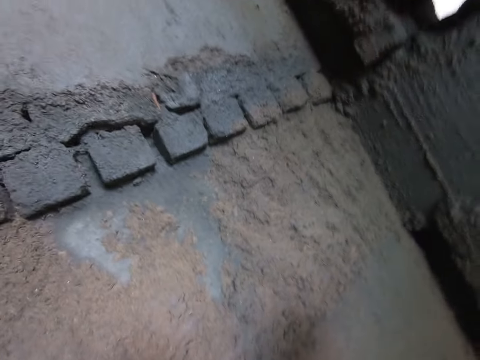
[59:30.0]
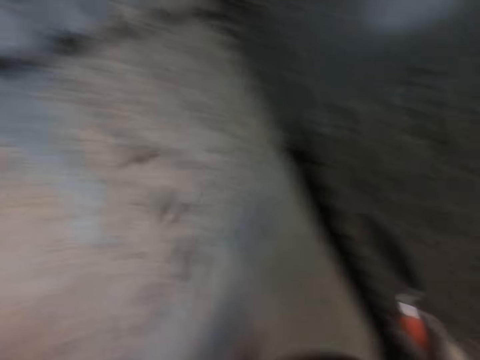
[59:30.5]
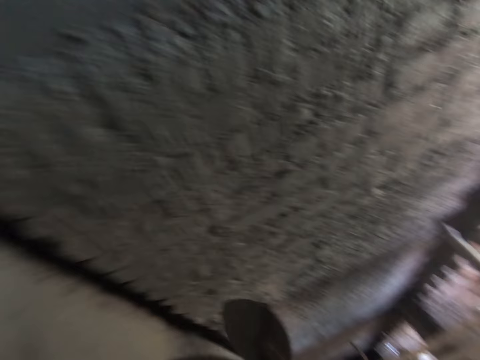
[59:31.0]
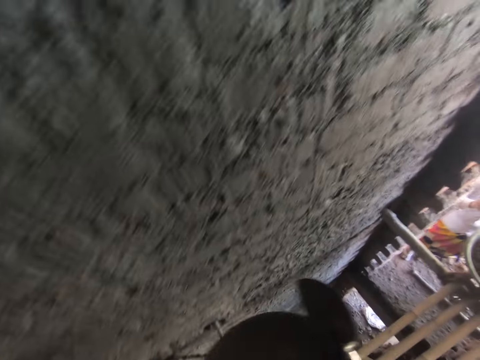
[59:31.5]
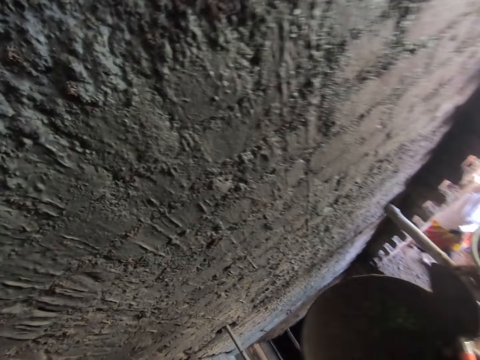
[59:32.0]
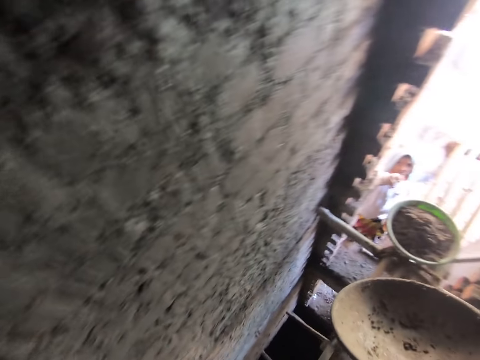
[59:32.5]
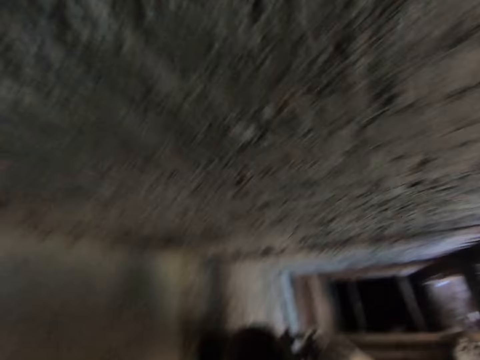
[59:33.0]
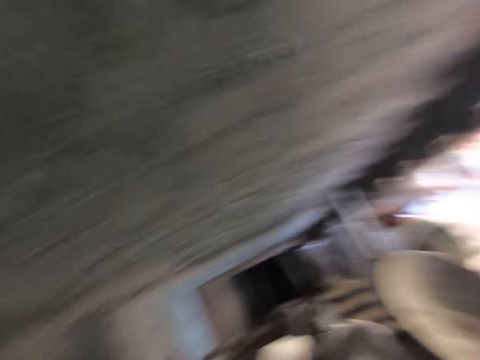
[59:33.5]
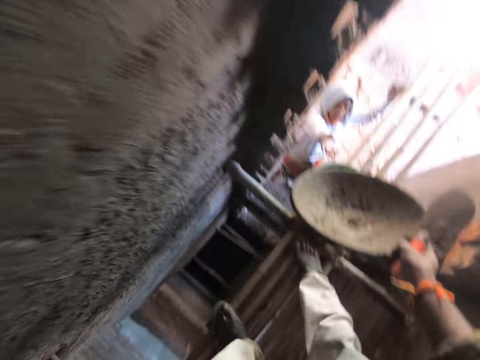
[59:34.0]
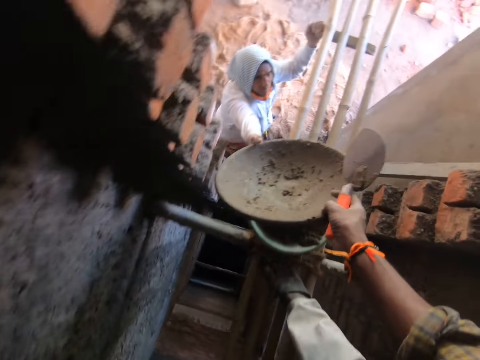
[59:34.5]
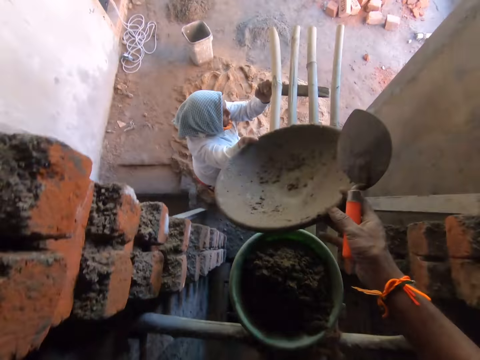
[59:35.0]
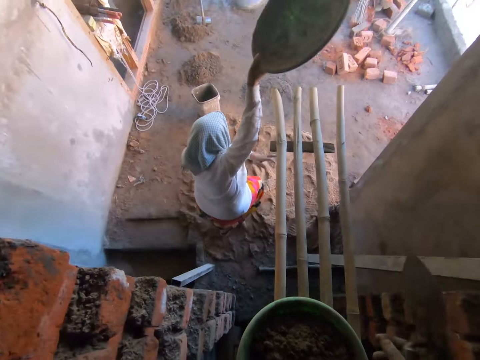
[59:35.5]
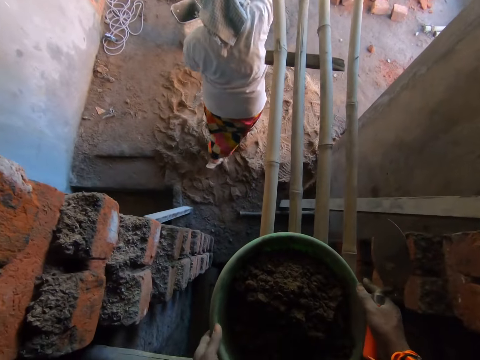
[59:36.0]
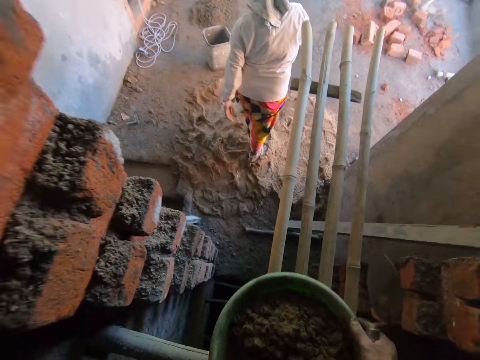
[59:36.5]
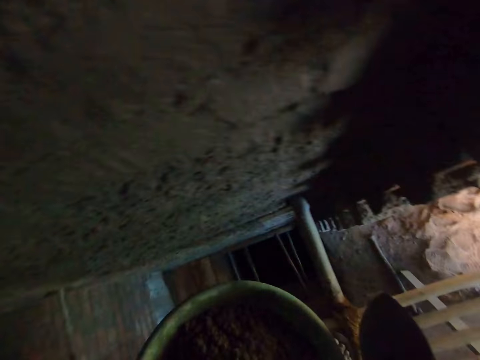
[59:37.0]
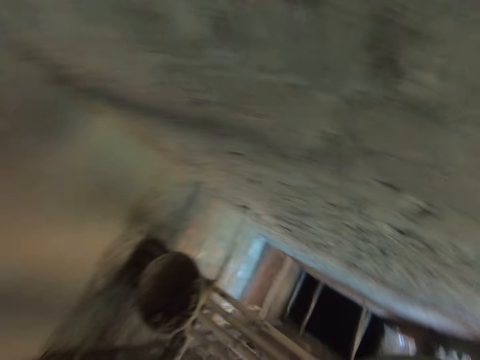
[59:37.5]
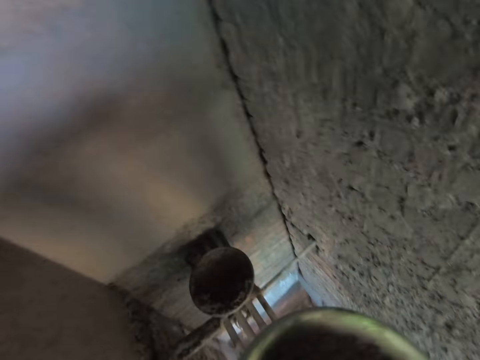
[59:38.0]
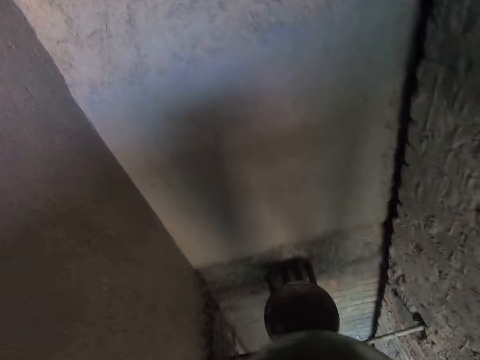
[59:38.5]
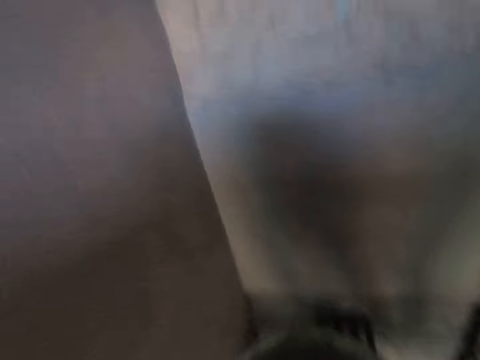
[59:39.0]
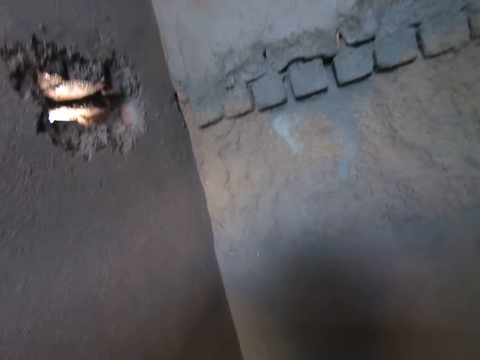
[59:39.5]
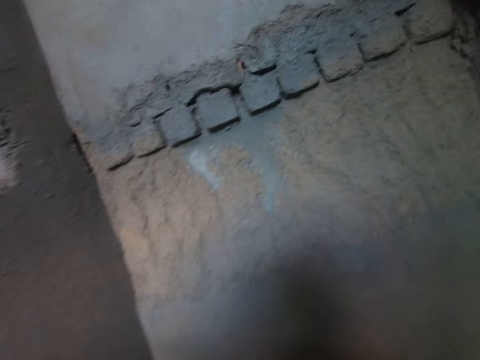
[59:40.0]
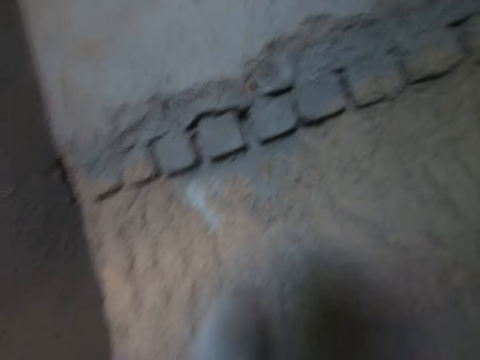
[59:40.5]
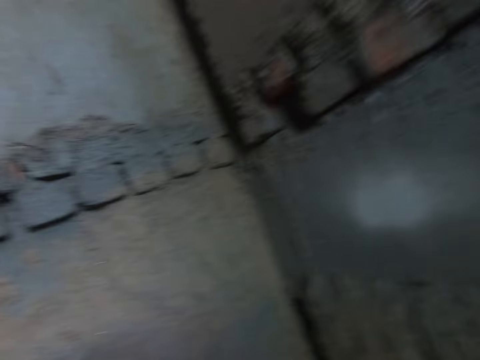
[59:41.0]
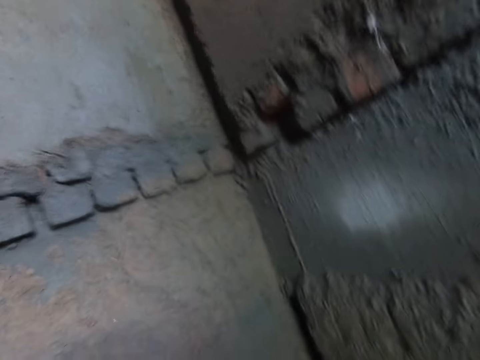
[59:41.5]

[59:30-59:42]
The camera wearer splashes the mortar on the wall with the brick trowel in his right hand. He walks right. He passes the bowl to a woman with his right hand. He picks up the bowl on the platform with his hands. He turns back and walks forward. He splashes mortar on the wall with the trowel in his right hand.

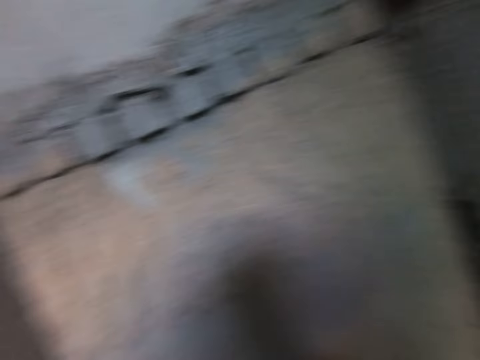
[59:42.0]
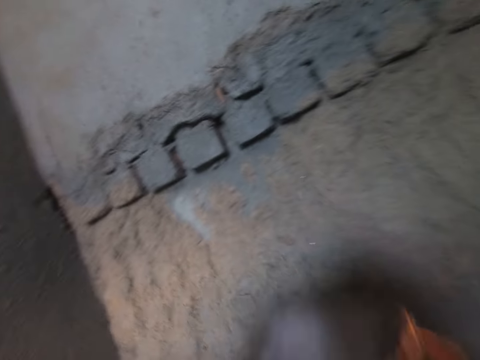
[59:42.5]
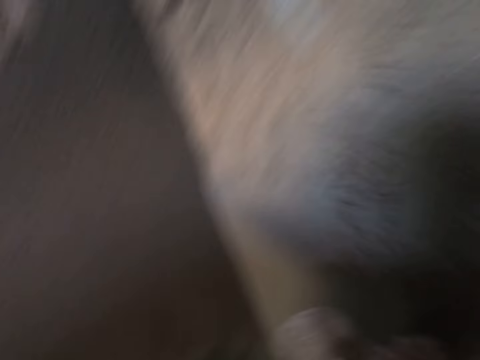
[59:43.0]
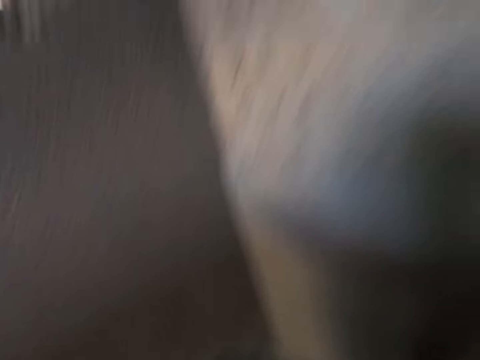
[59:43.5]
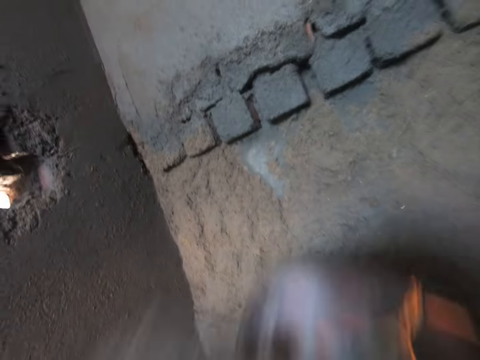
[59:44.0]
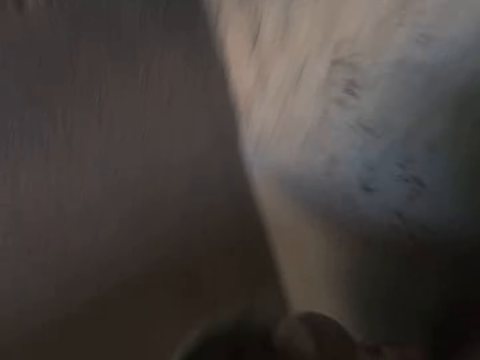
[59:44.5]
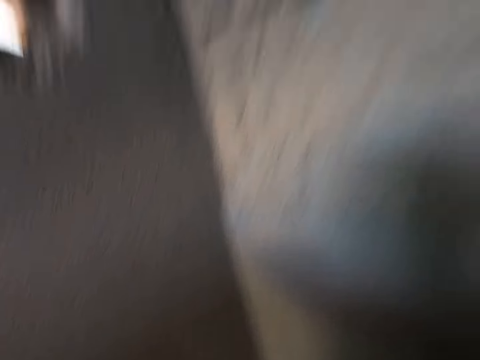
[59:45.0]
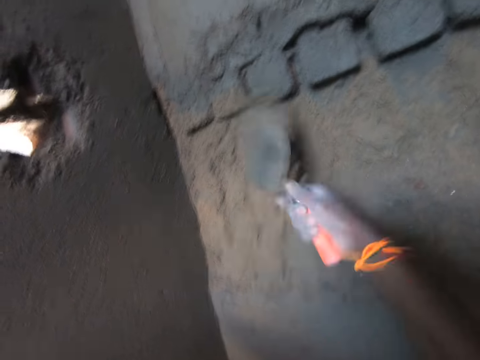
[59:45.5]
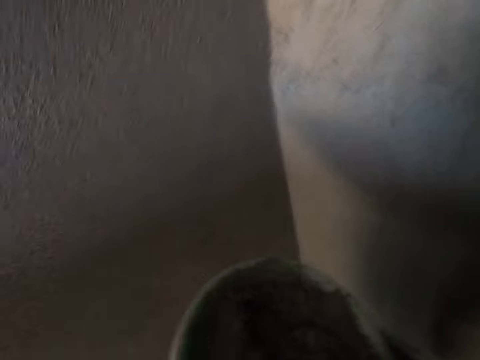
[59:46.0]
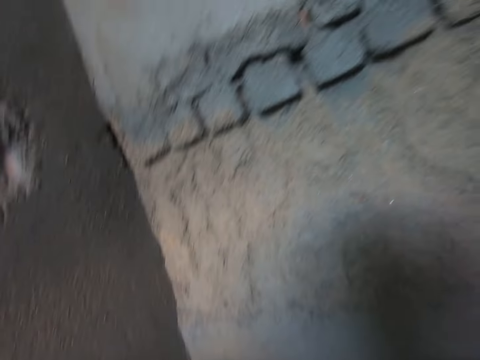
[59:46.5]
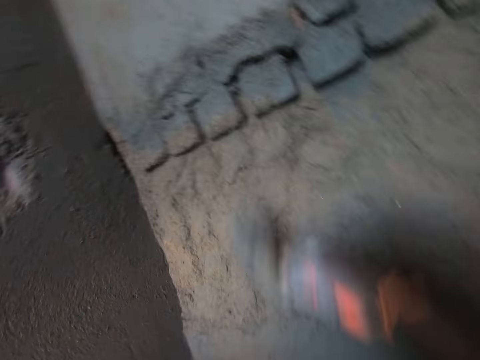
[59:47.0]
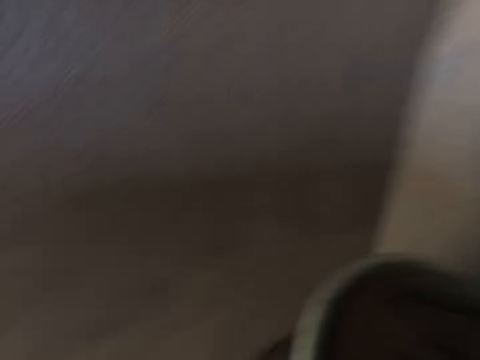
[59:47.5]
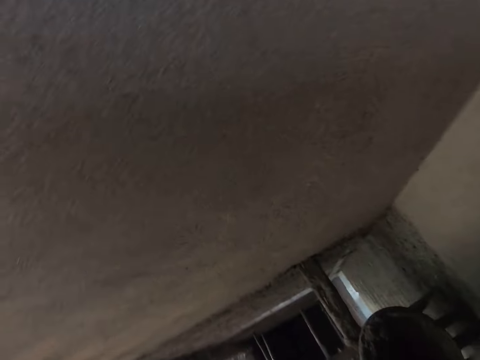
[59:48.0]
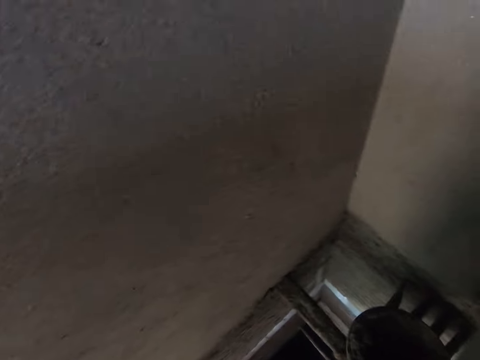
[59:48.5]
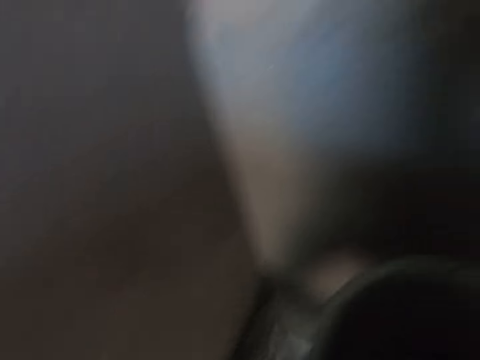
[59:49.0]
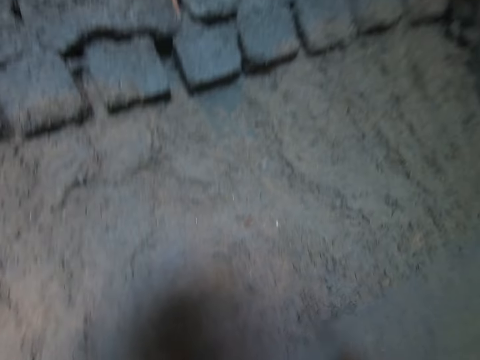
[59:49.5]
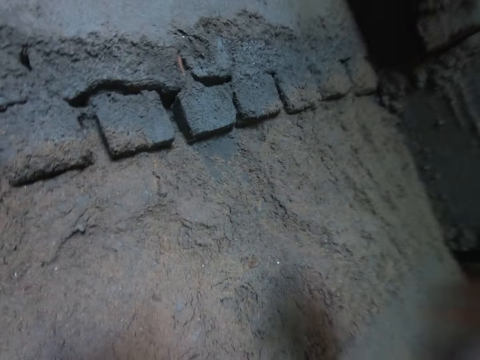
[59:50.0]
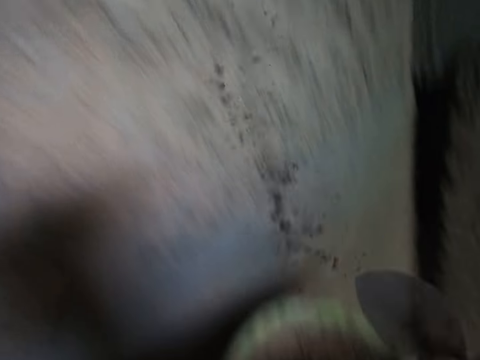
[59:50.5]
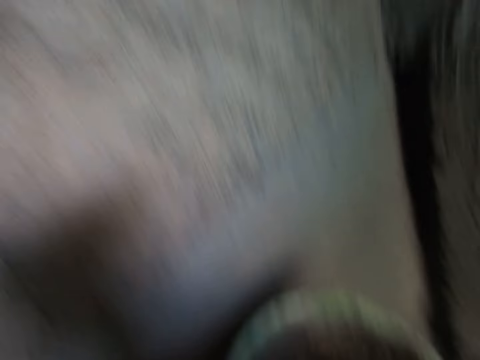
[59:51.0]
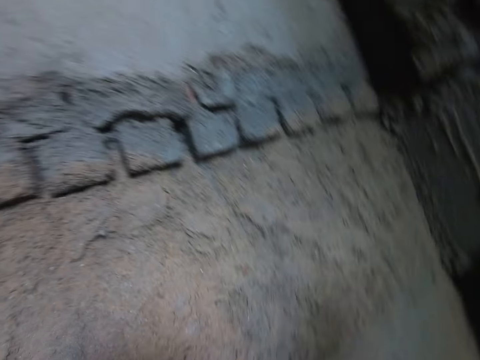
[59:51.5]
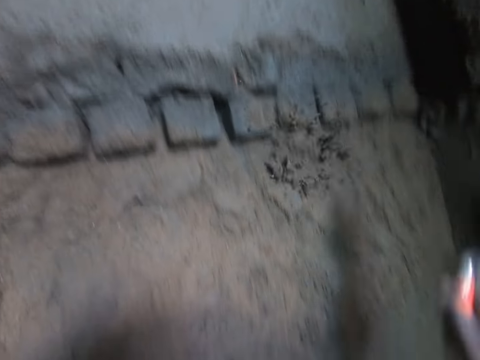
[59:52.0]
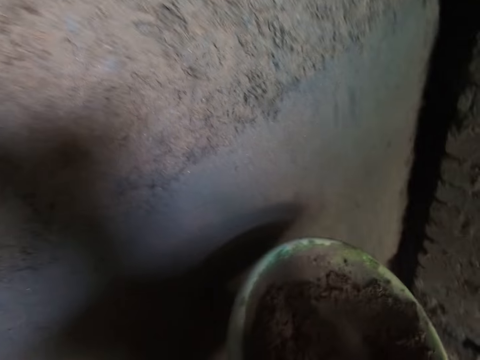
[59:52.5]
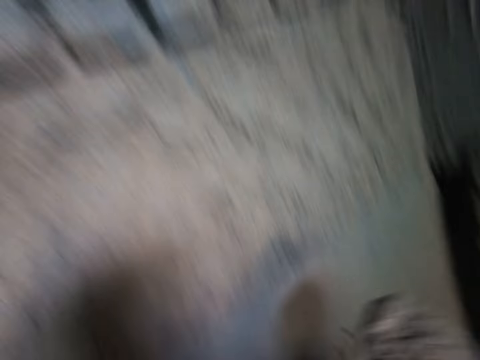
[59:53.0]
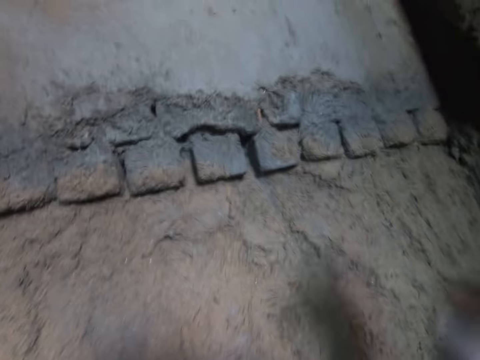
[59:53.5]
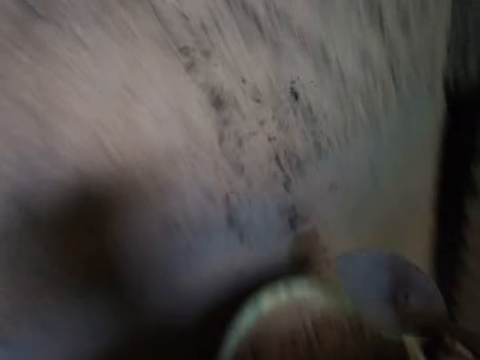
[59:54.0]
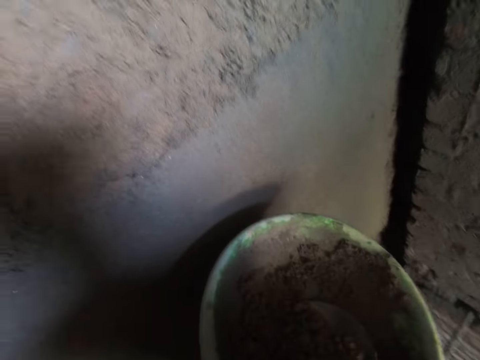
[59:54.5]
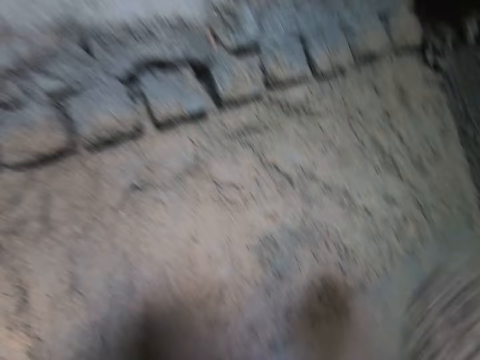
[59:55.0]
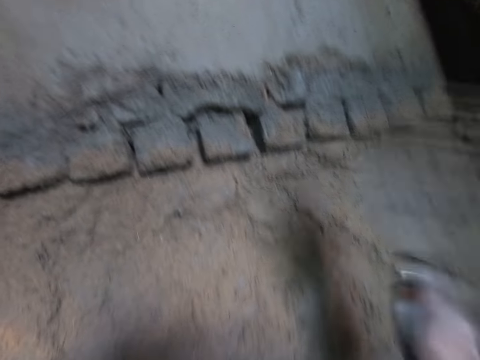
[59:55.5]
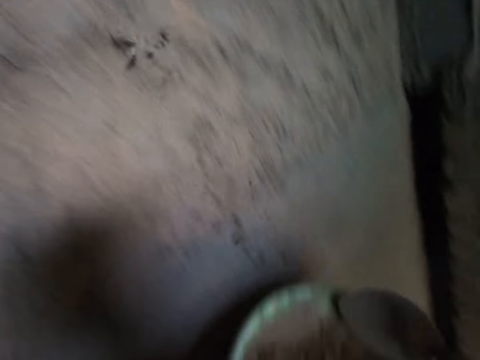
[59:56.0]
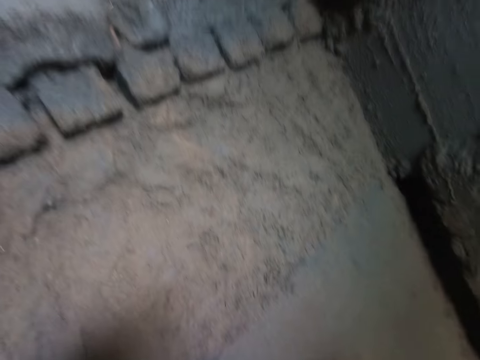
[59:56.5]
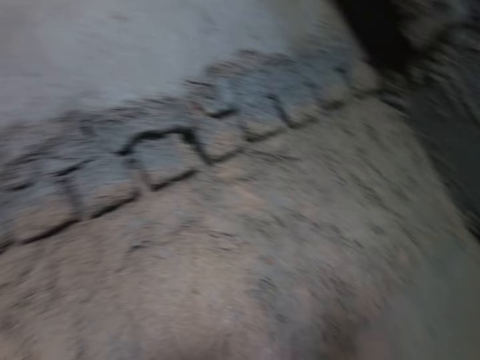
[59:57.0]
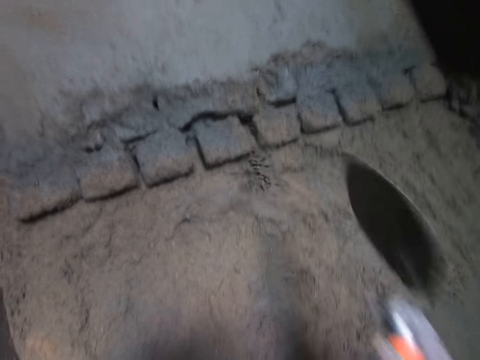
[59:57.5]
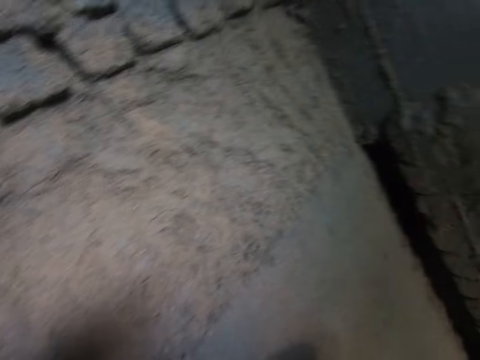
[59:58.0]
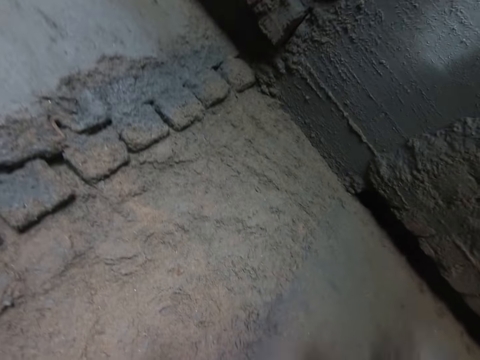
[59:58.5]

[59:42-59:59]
The camera wearer splashes the mortar or concrete on the wall with the brick trowel in his right hand. He scoops the mortar from the bowl in his left hand with the trowel in his right hand. He splashes the mortar on the wall with the trowel in his right hand. He scoops the mortar from the bowl in his left hand with the trowel in his right hand. He splashes the mortar on the wall with the trowel in his right hand. He scoops the mortar from the bowl in his left hand with the trowel in his right hand. He splashes the mortar on the wall with the trowel in his right hand. He scoops the mortar from the bowl in his left hand with the trowel in his right hand. He splashes the mortar on the wall with the trowel in his right hand. He scoops the mortar from the bowl in his left hand with the trowel in his right hand. He splashes the mortar on the wall with the trowel in his right hand. He scoops the mortar from the bowl in his left hand with the trowel in his right hand. He splashes the mortar on the wall with the trowel in his right hand. He scoops the mortar from the bowl in his left hand with the trowel in his right hand. He splashes the mortar on the wall with the trowel in his right hand. He scoops the mortar from the bowl in his left hand with the trowel in his right hand. He splashes the mortar on the wall with the trowel in his right hand. He scoops the concrete with the brick trowel.
